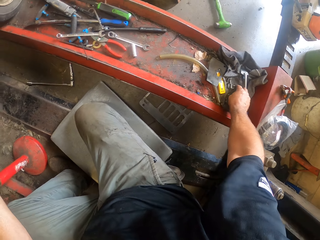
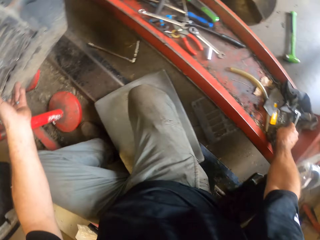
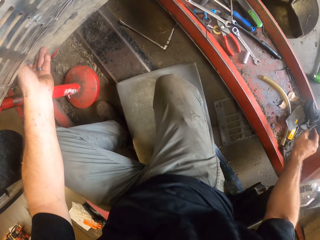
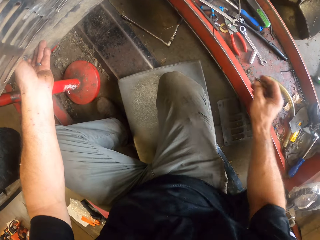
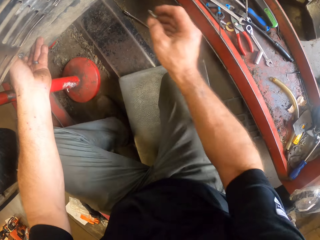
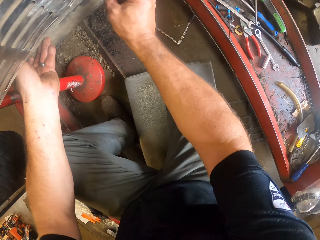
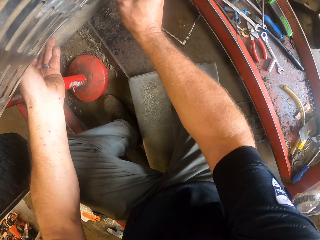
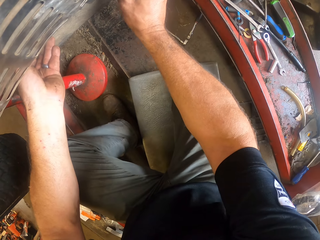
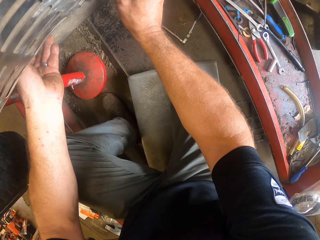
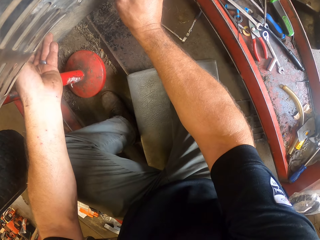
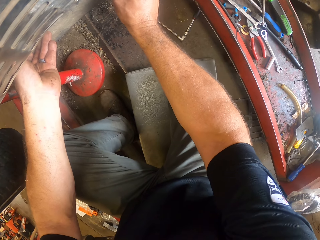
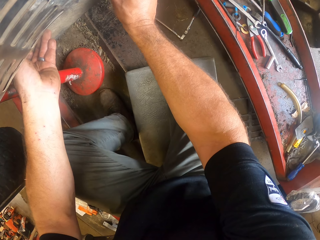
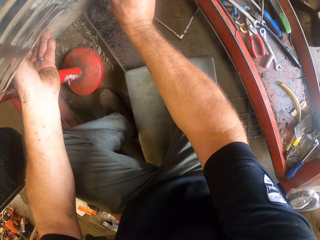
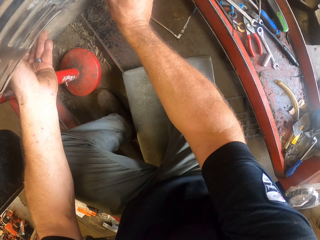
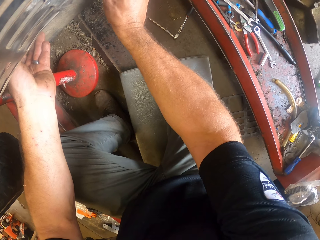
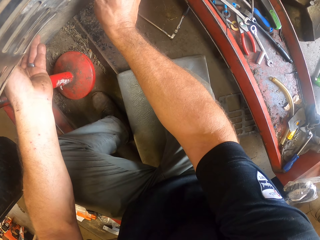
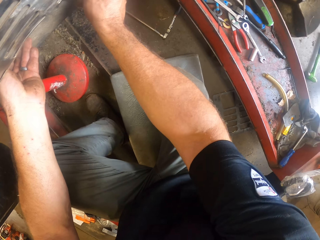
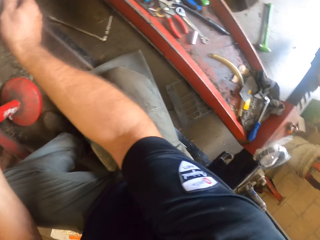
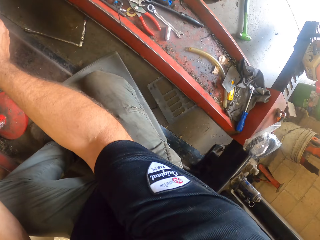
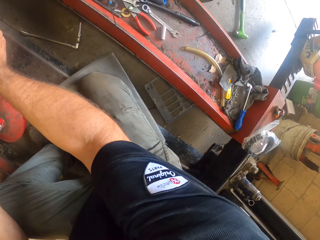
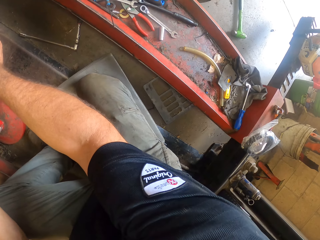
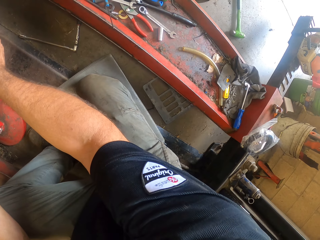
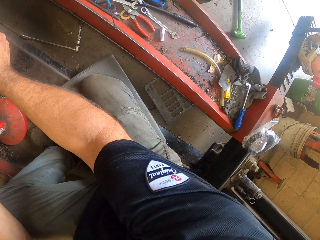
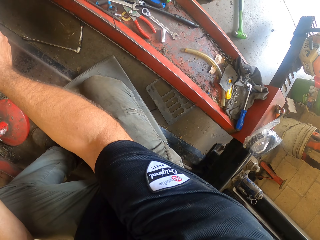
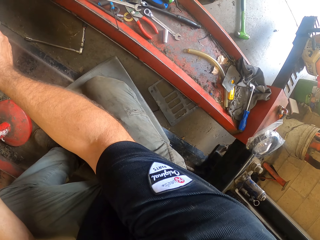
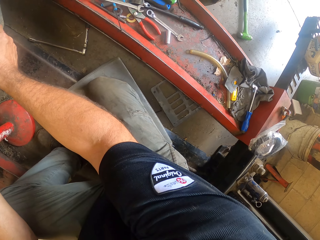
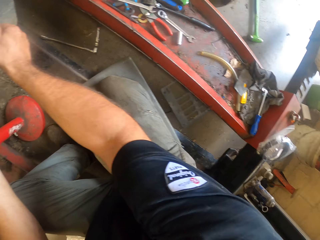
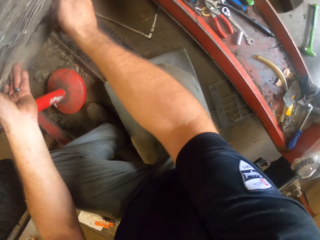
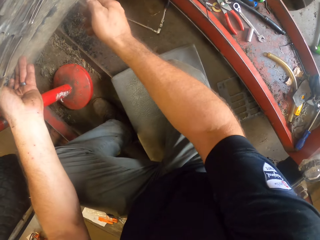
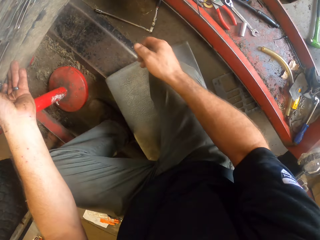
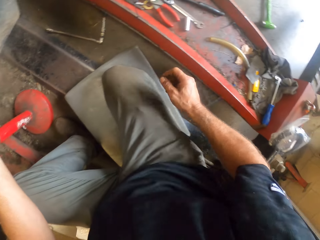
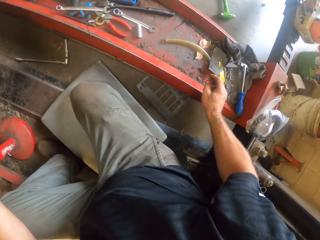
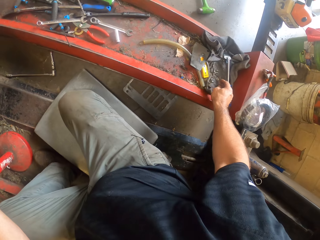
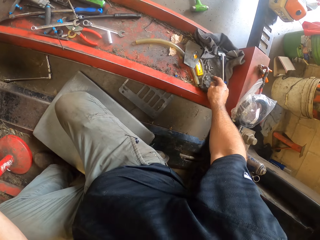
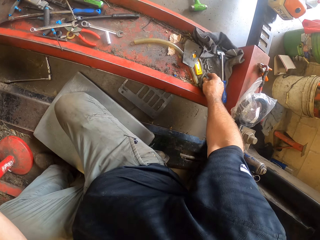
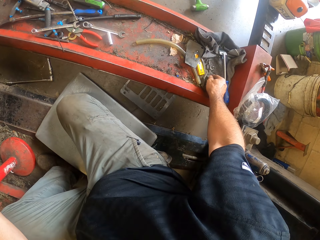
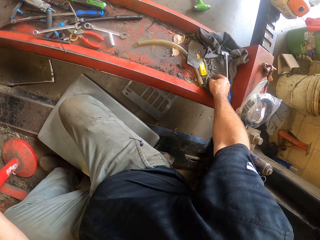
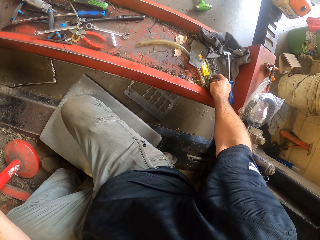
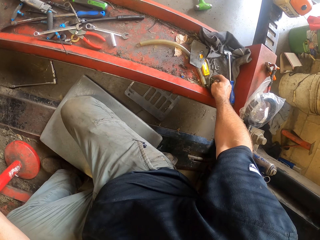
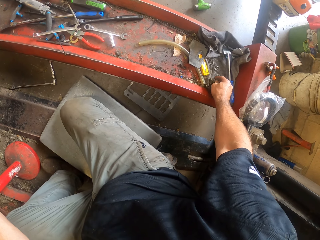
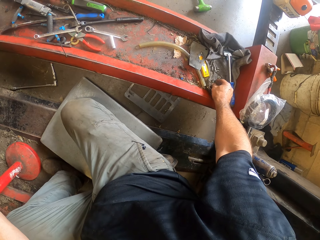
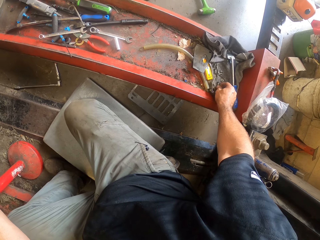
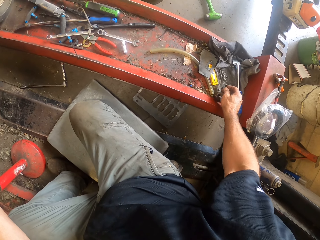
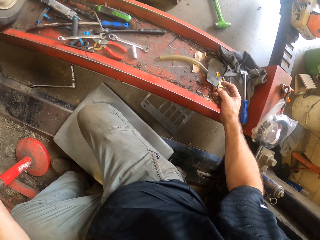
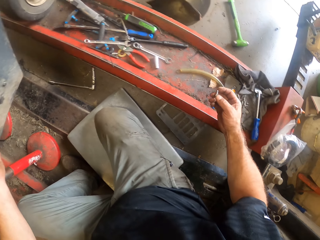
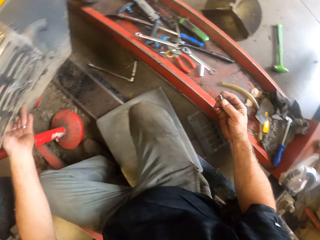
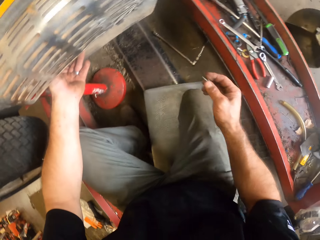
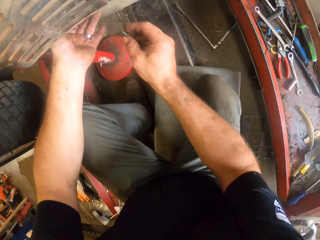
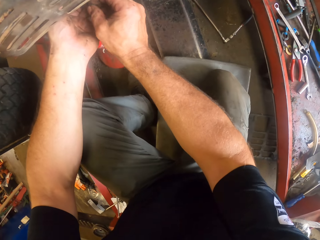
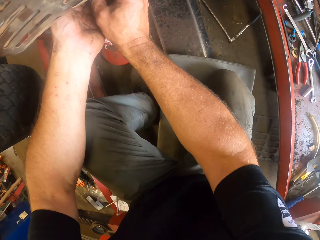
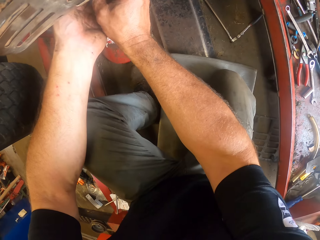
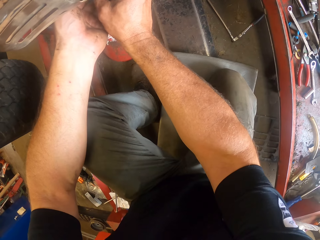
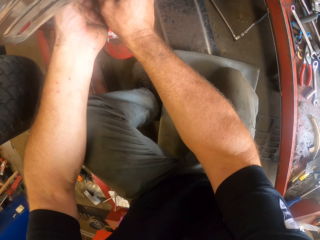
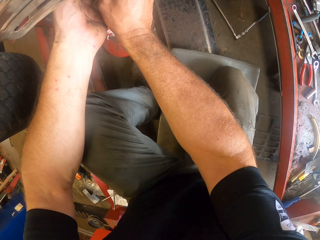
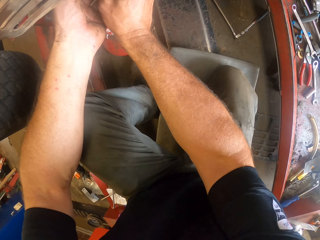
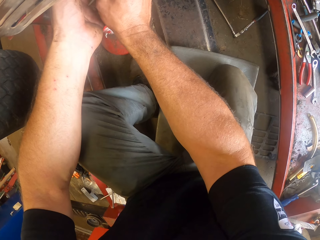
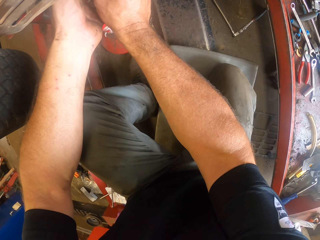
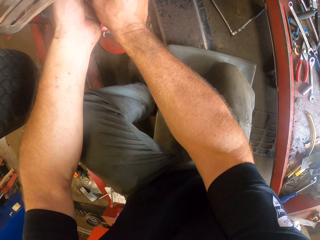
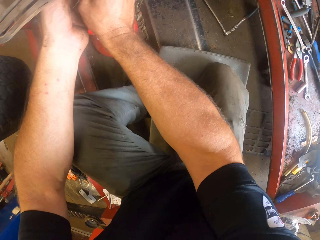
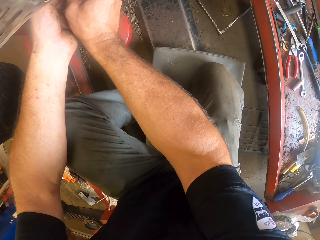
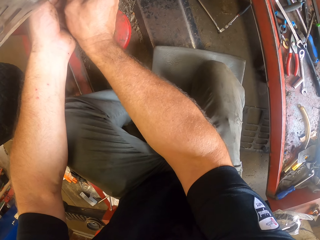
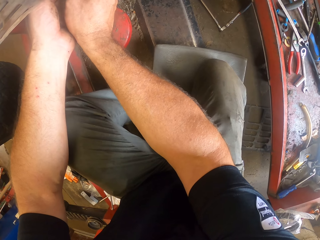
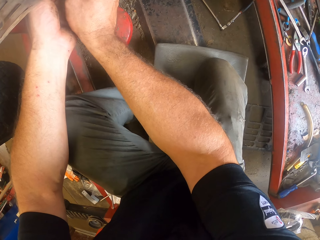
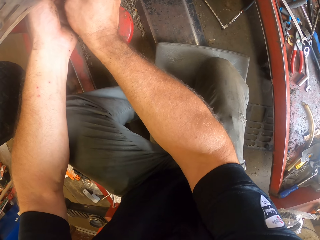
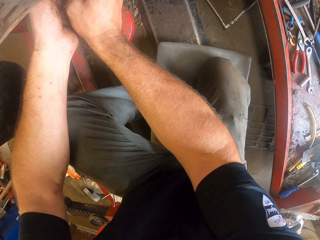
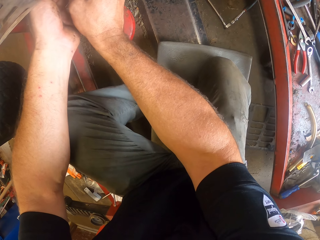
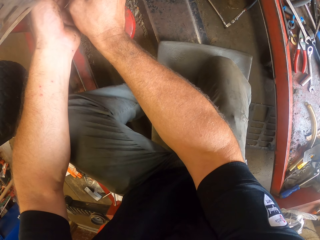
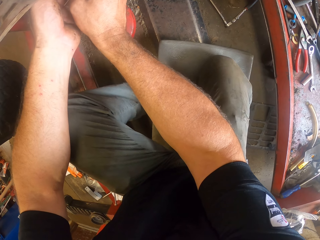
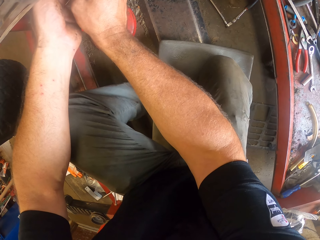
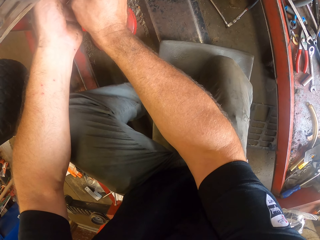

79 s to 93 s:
The camera wearer picks a nut or screw with his right hand. He screws the nut on the part of the lawn mower to the lawn mower. He looks around. He tightens the screw on the lawnmower. He removes the right hand from the lawnmower. He touches the screws on the car lift. He picks another nut with his right hand from the car lift. He lifts the right hand. He screws the nut on the part of the lawn mower to the lawn mower.

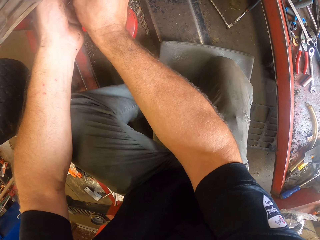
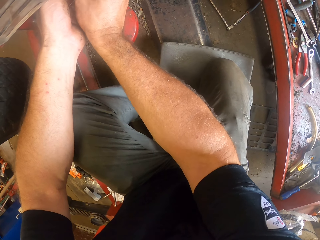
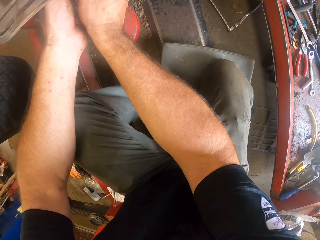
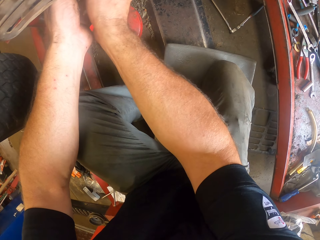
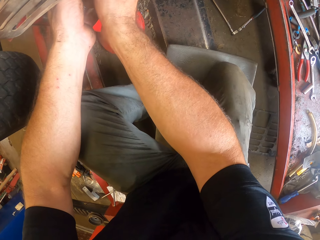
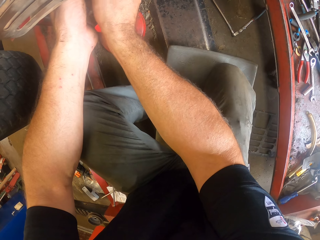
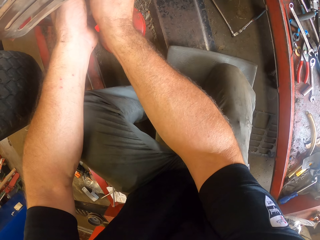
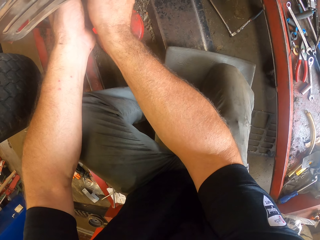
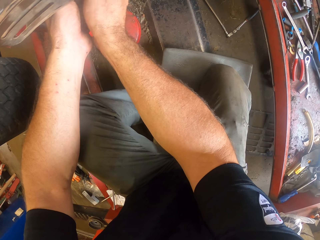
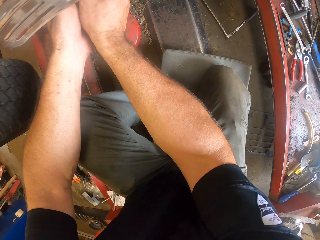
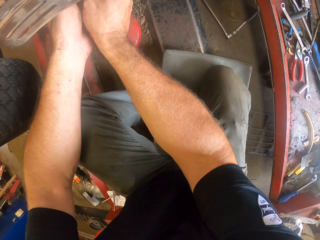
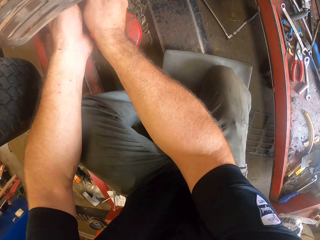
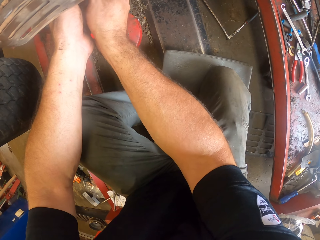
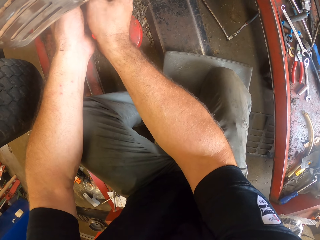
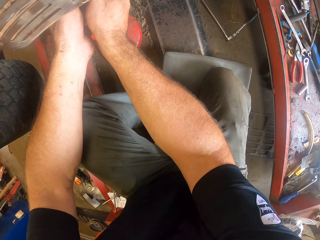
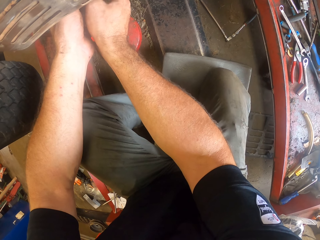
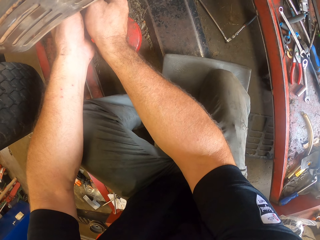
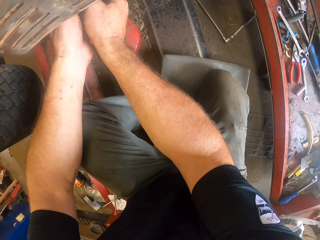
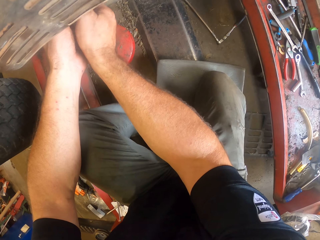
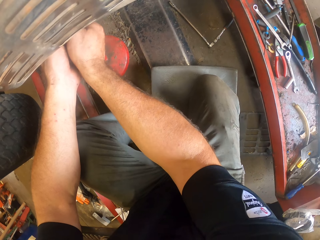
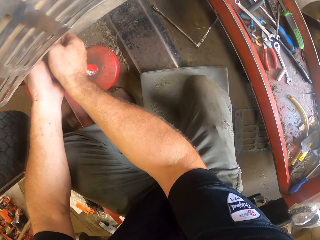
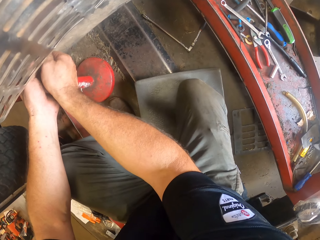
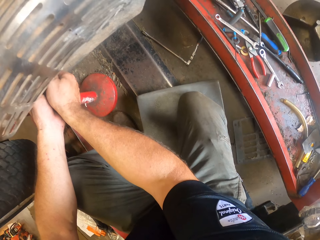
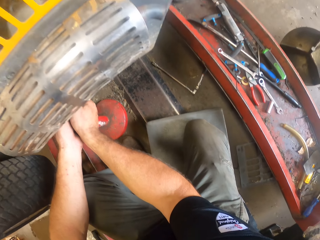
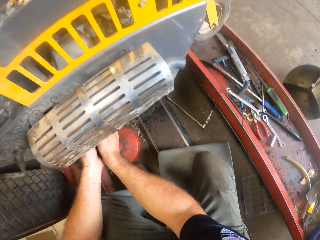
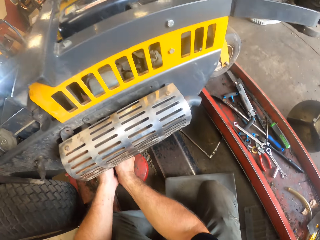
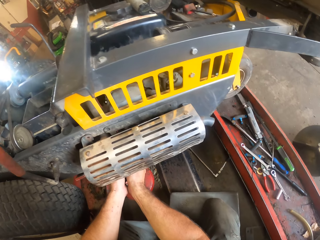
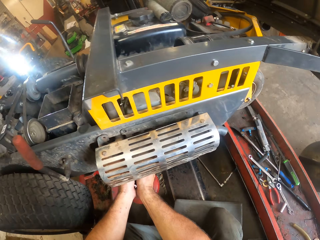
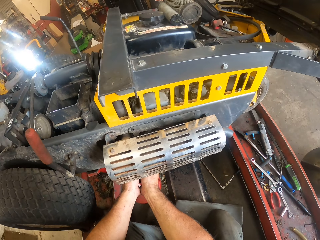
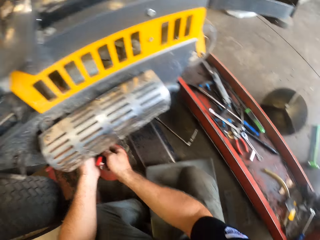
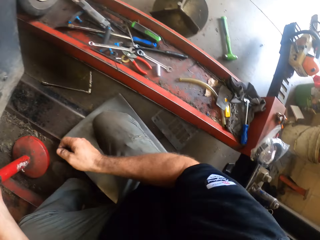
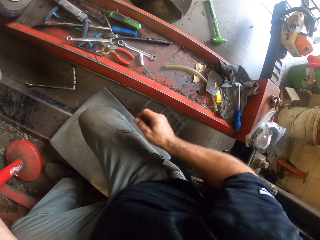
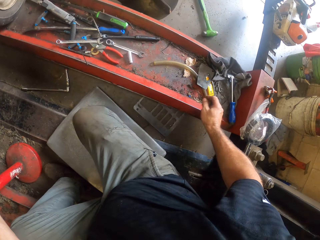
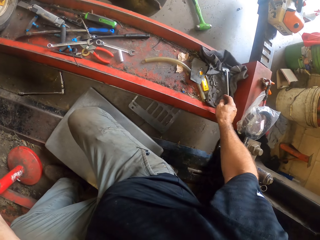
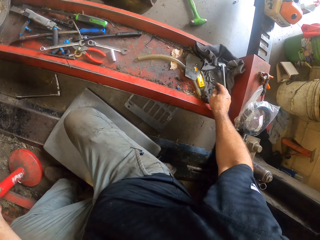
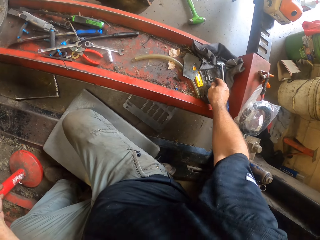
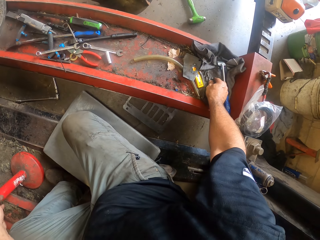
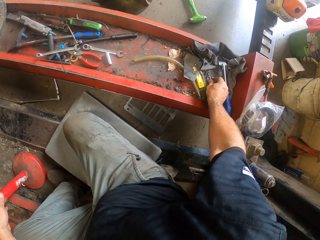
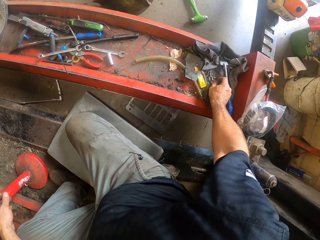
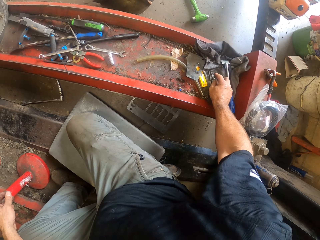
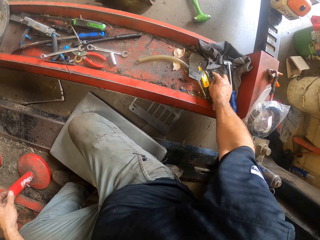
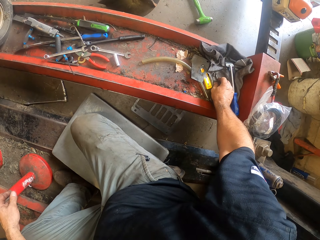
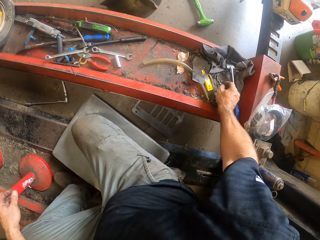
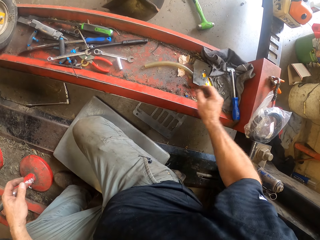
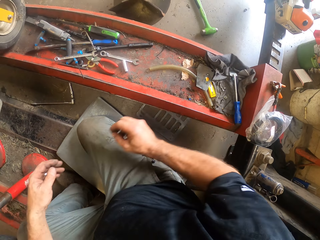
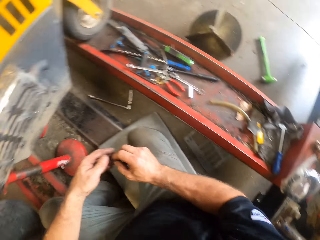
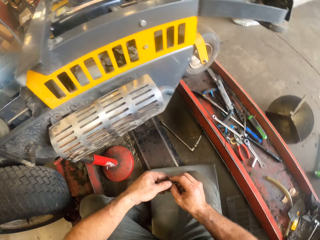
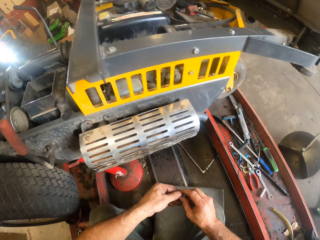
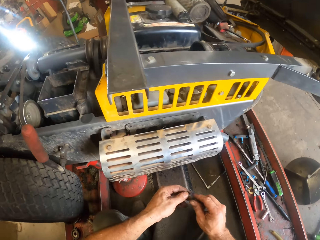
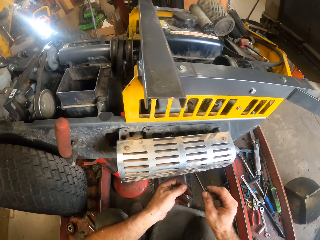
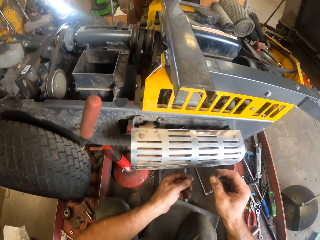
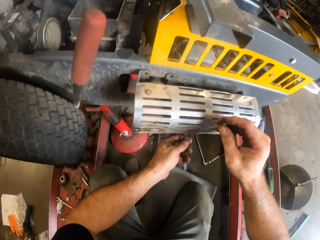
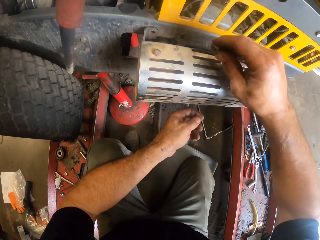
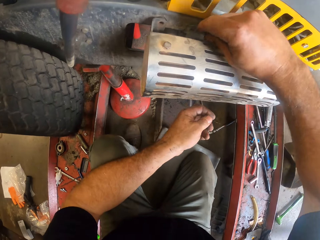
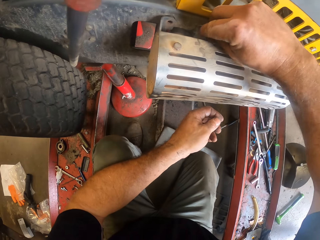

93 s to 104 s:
The camera wearer looks around. He picks another nut or screw with his right hand from the car lift. He lifts the right hand. He holds the screw with both hands. He tightens the screw on the lawnmower.
